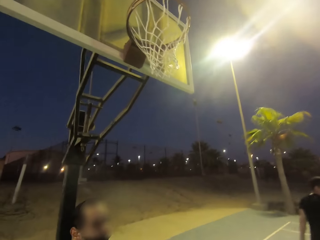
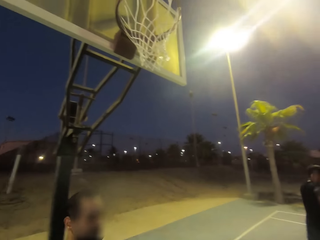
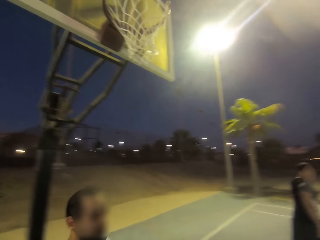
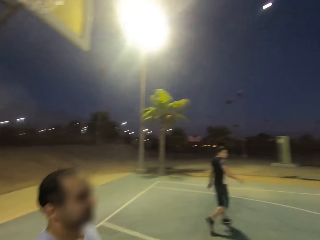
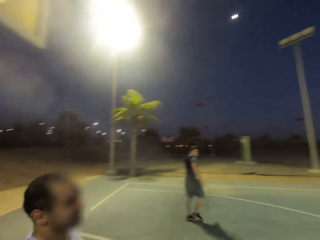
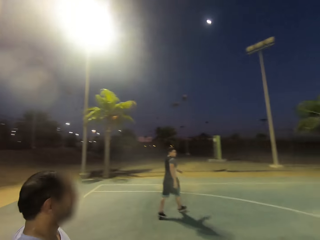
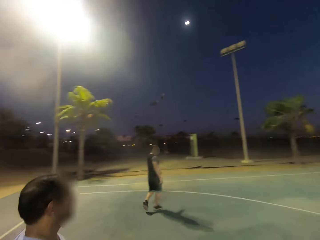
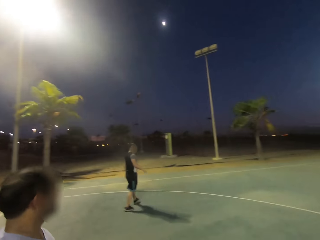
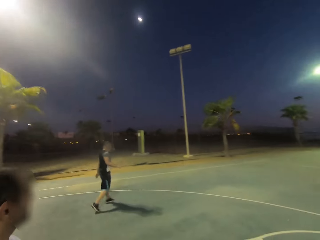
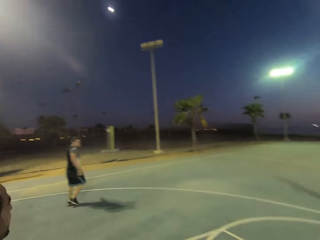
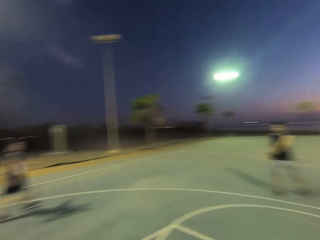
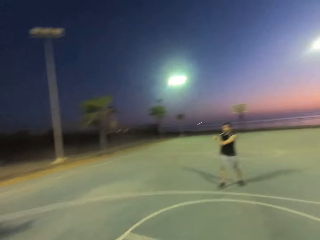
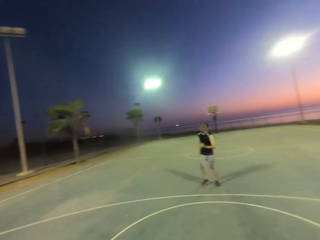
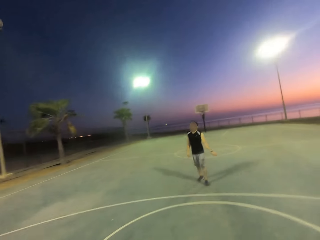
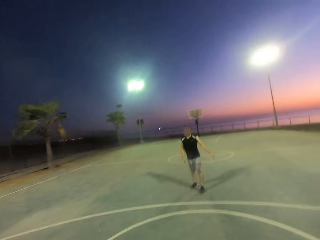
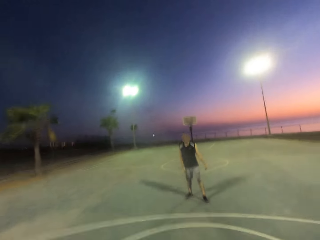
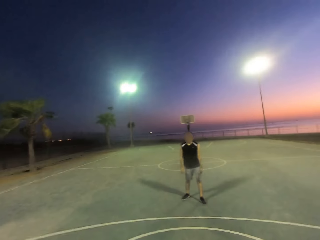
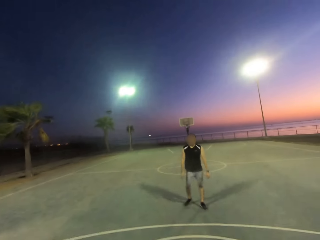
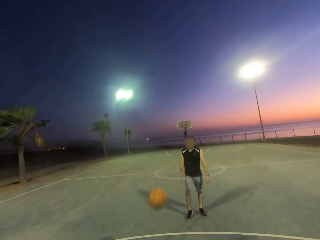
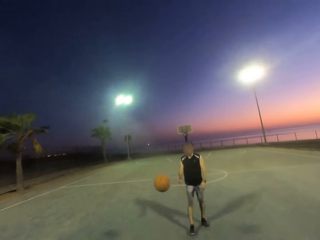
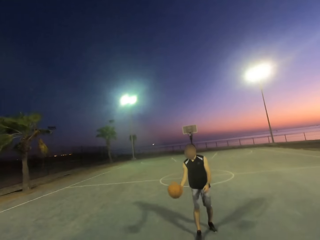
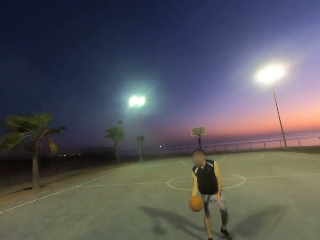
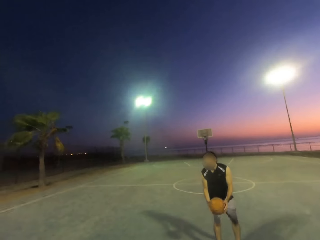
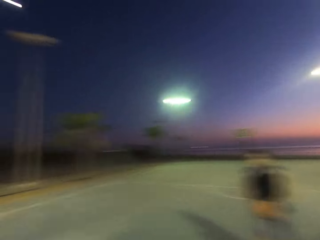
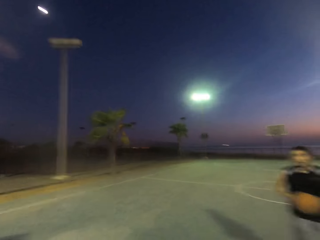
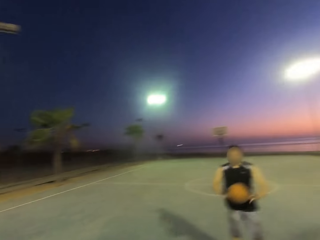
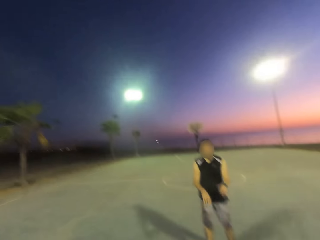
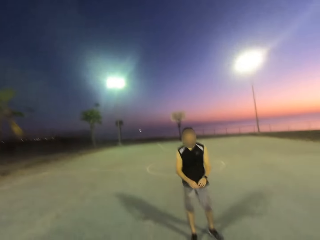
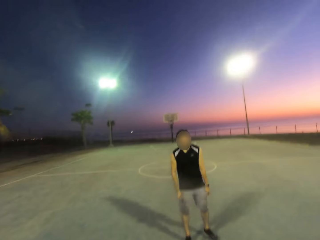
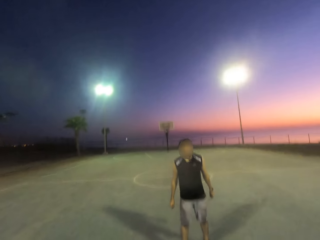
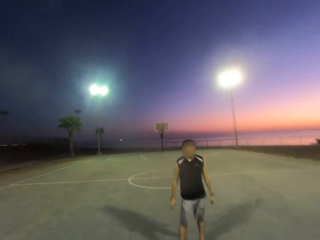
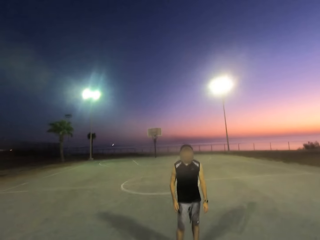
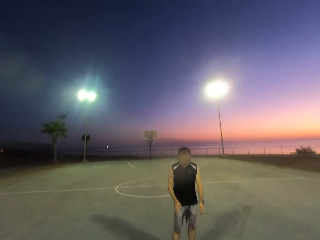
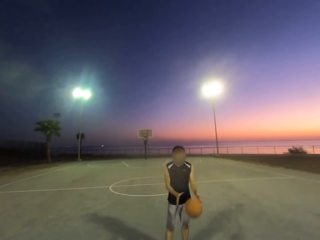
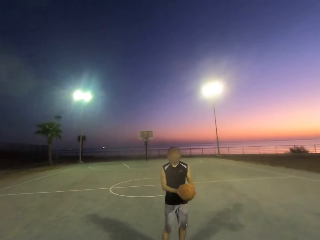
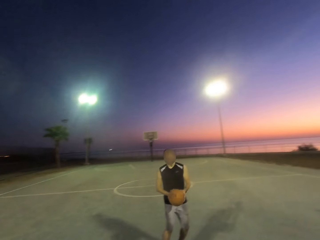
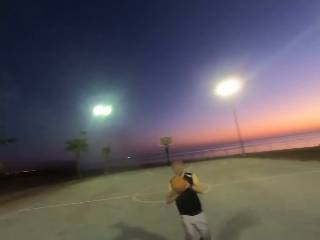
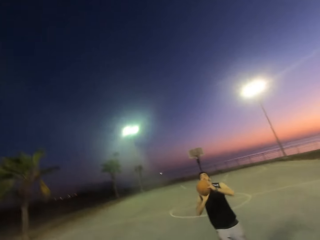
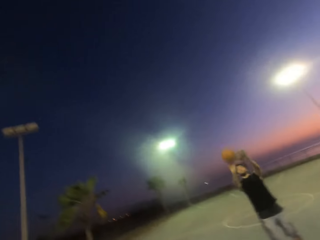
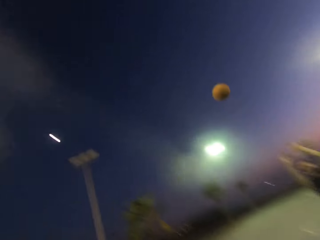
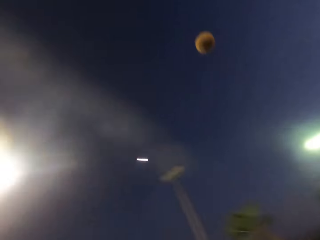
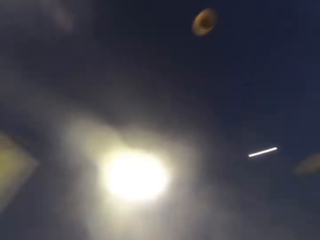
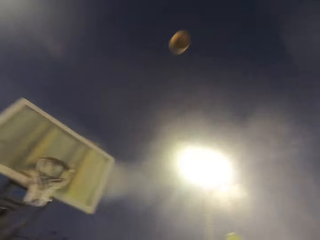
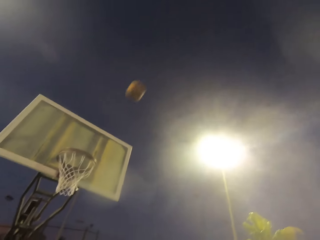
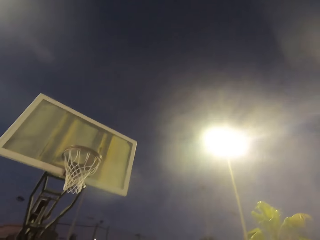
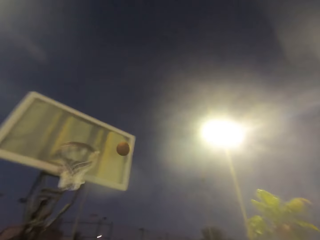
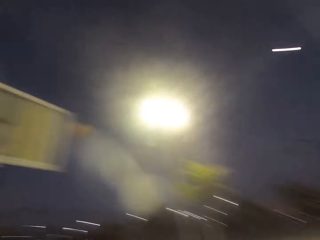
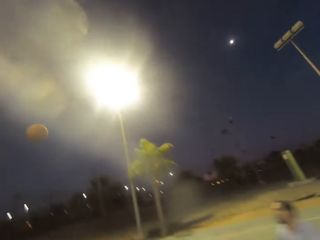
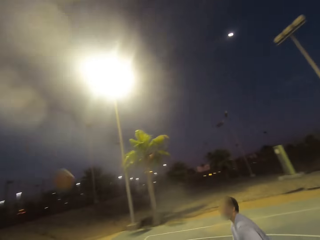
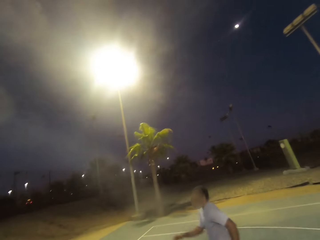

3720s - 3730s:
A man holds the ball. The man throws the ball to another man. The other man picks up the ball. The other man throws the ball to the first man. The first man throws the ball to the other man. The other man picks up the ball. The other man throws the ball towards the net.

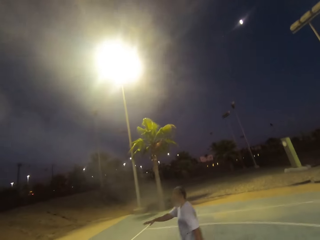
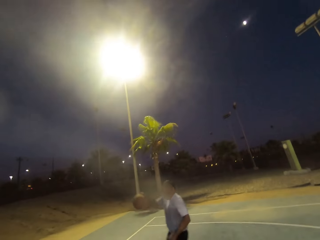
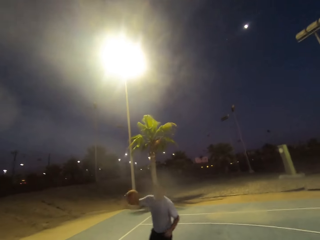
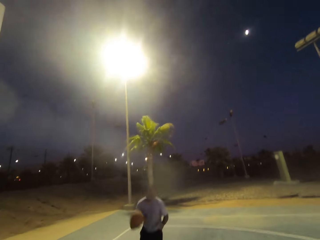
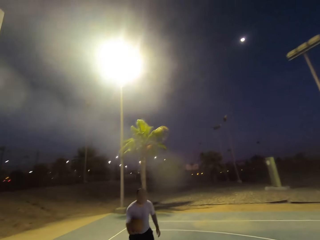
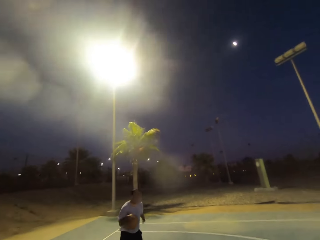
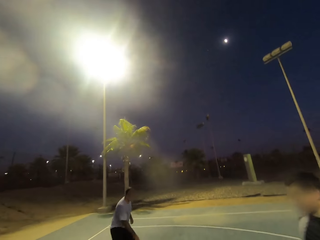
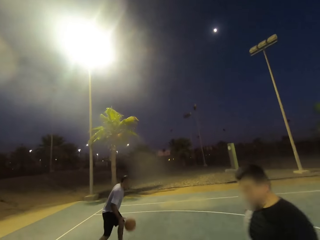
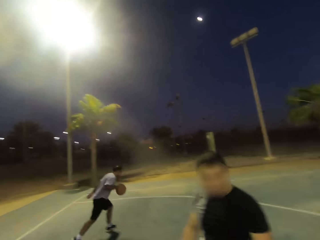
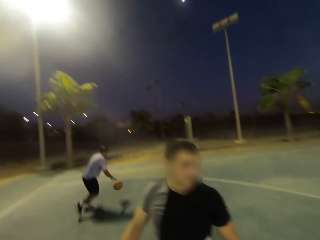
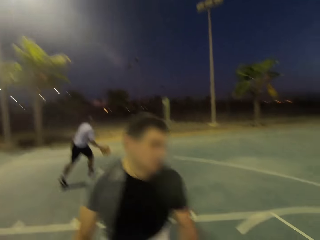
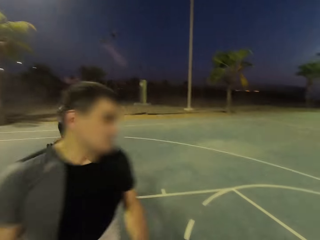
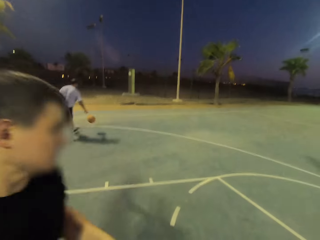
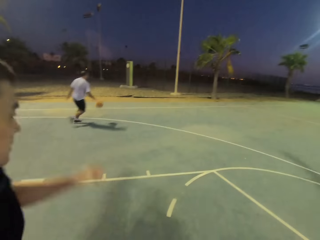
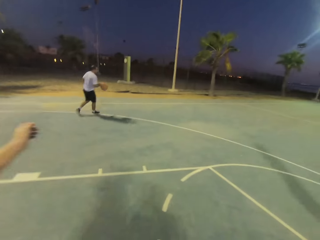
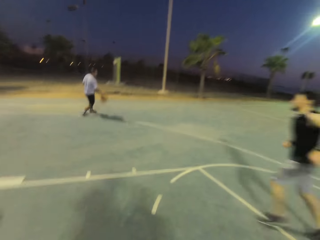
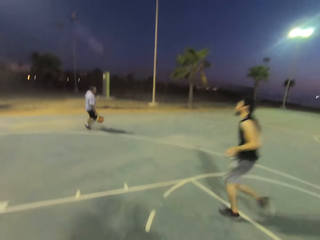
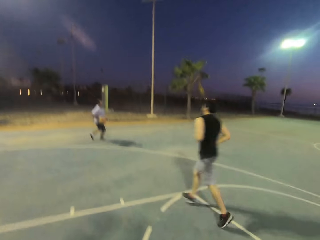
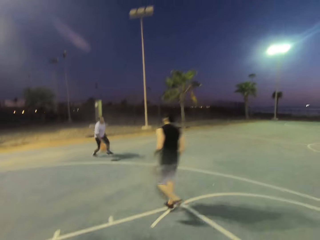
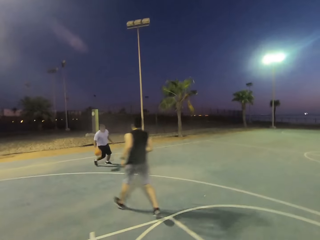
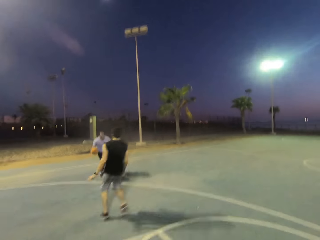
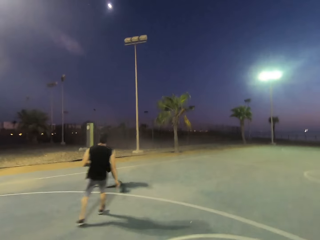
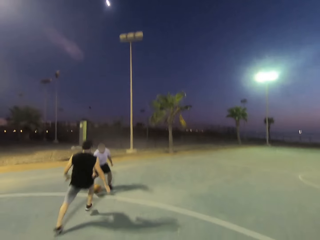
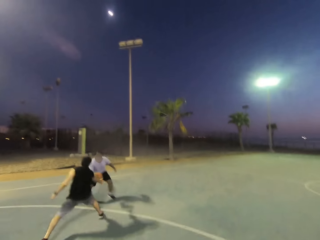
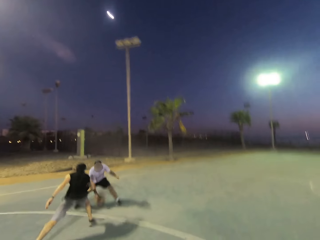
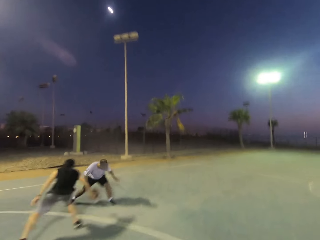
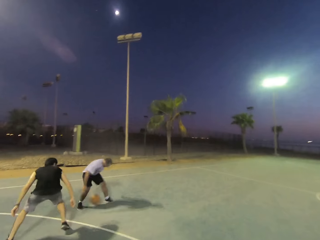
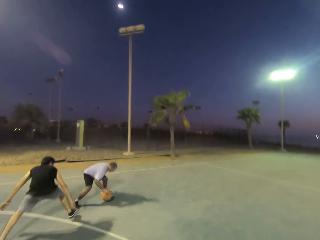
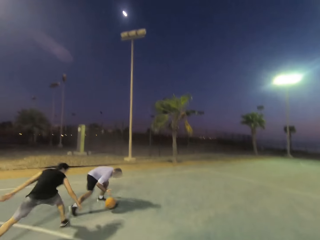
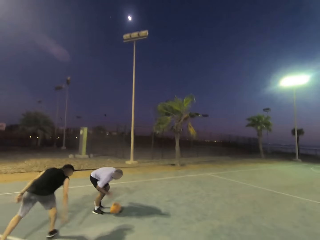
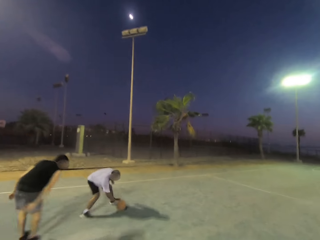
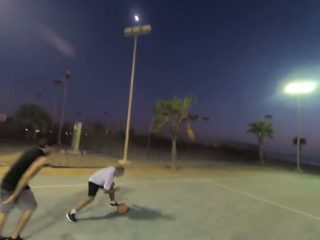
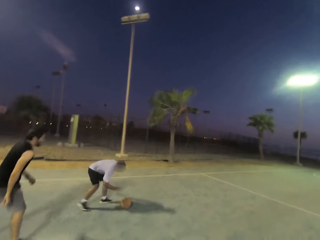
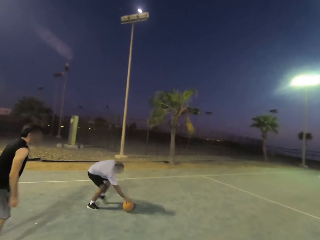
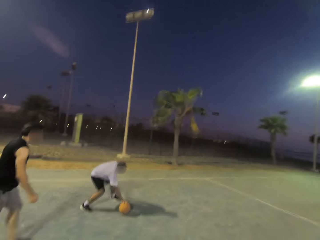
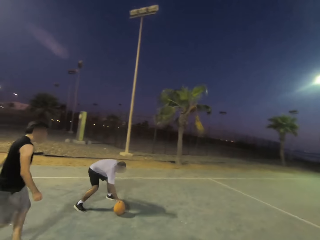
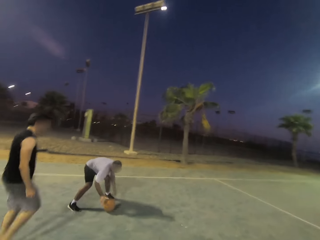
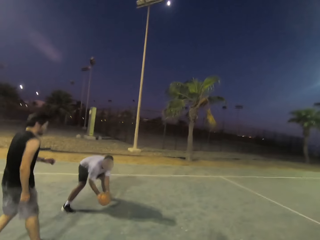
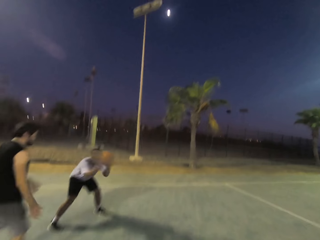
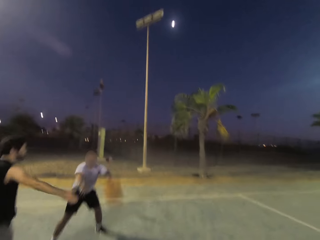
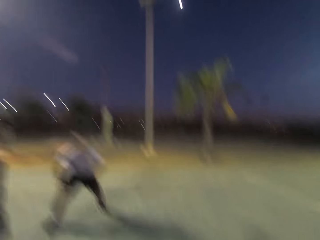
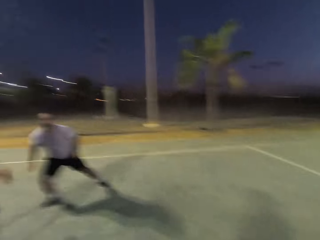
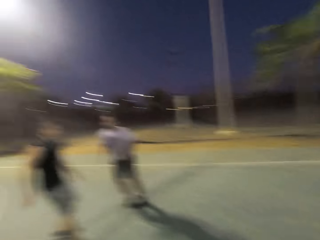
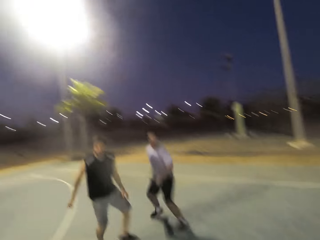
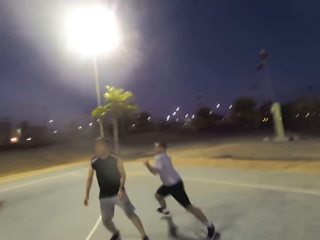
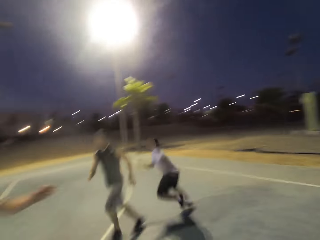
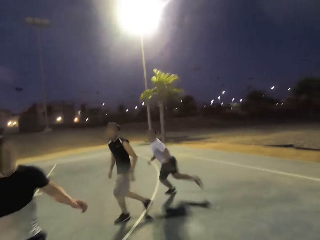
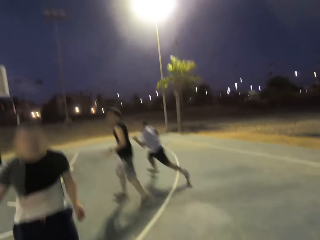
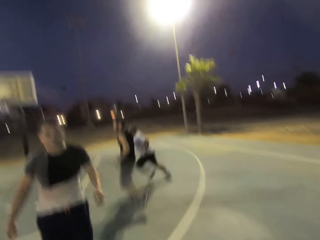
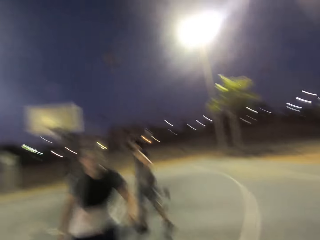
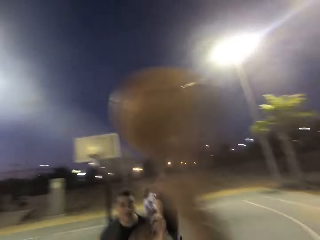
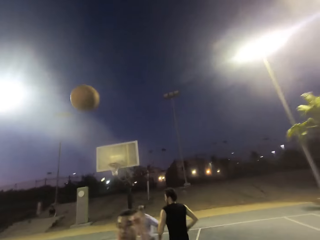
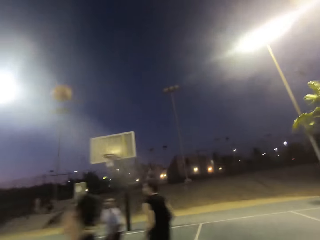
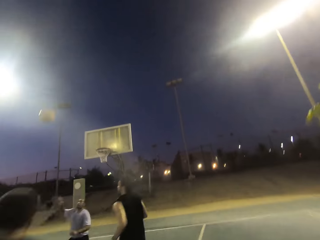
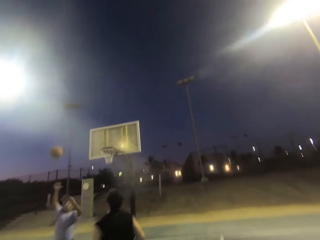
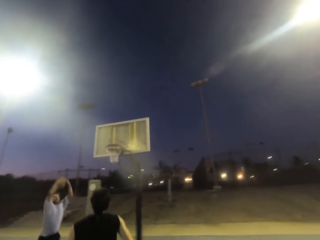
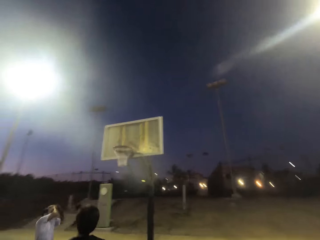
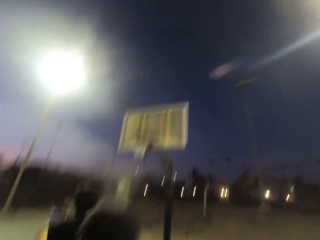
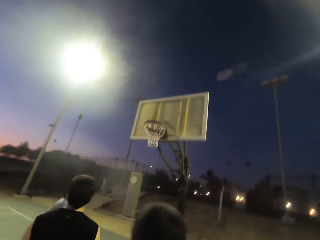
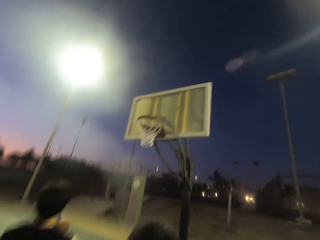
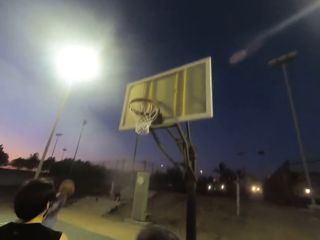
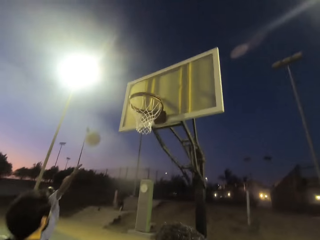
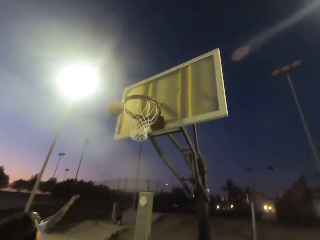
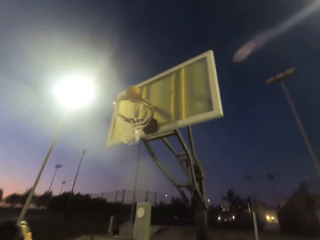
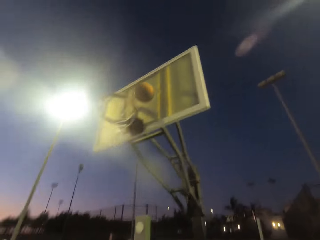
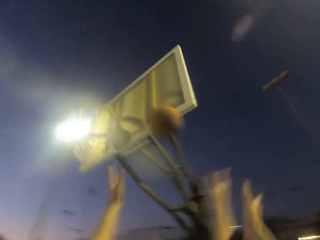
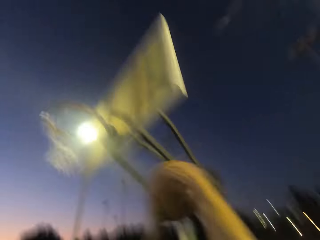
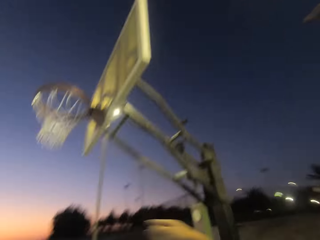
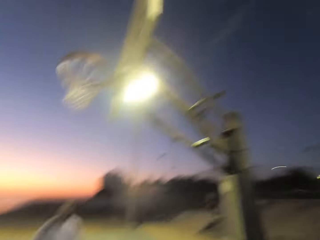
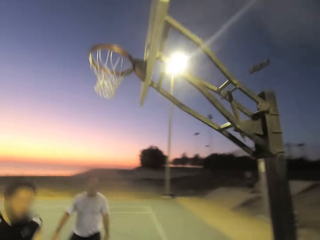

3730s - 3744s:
A man picks up the ball. The man holds the ball and dribbles the ball. Another man runs and shields. The first man throws the ball to the camera wearer. The camera wearer throws the ball to the first man. The first man picks up the ball and throws the ball towards the net. The camera wearer picks up the ball.
